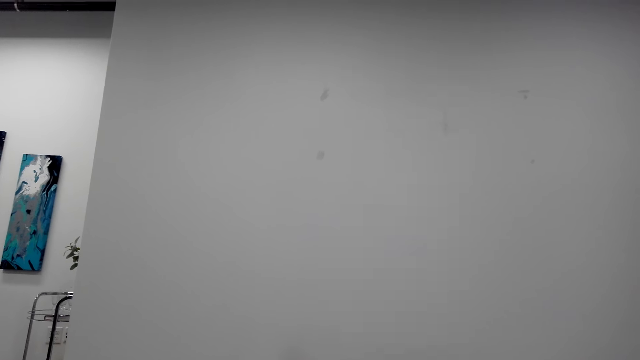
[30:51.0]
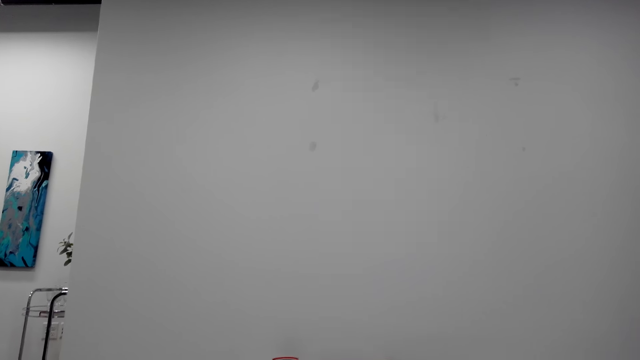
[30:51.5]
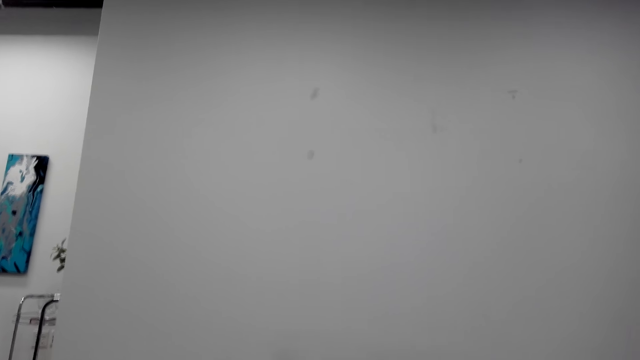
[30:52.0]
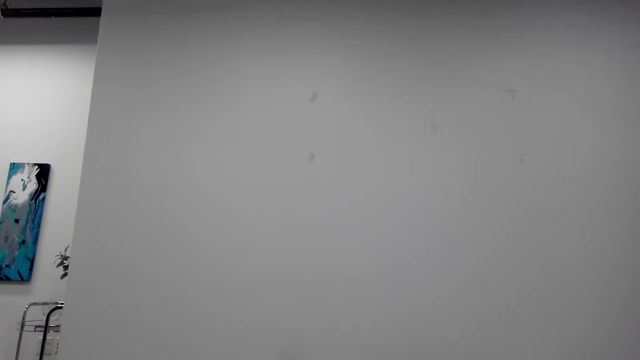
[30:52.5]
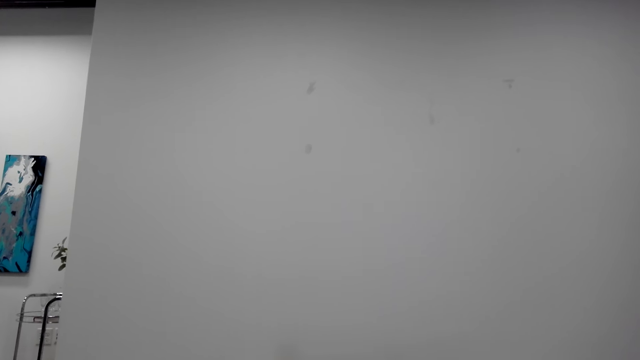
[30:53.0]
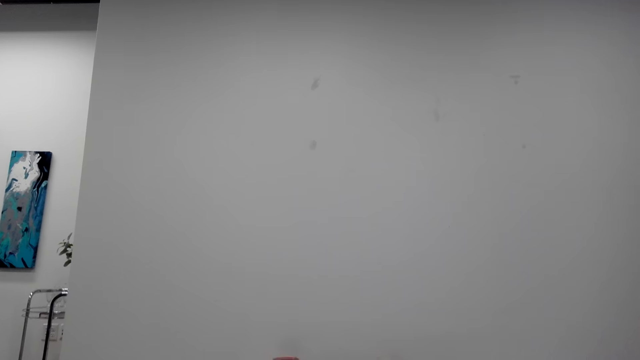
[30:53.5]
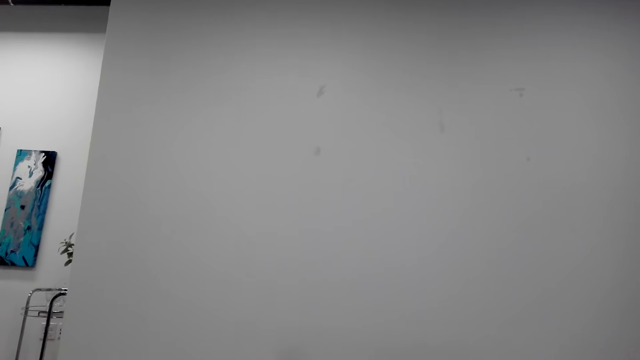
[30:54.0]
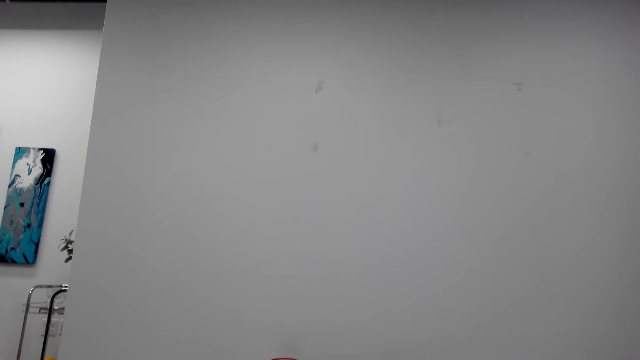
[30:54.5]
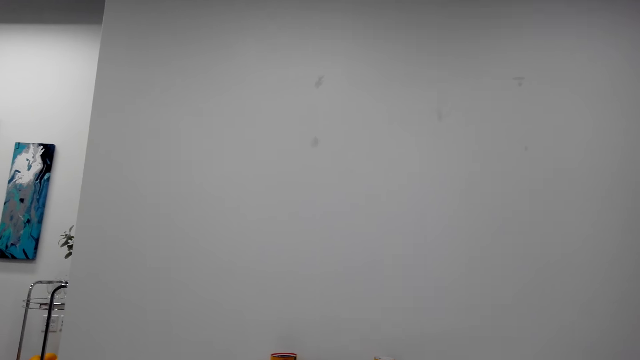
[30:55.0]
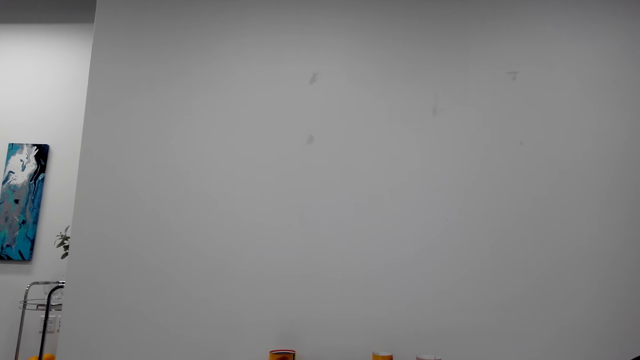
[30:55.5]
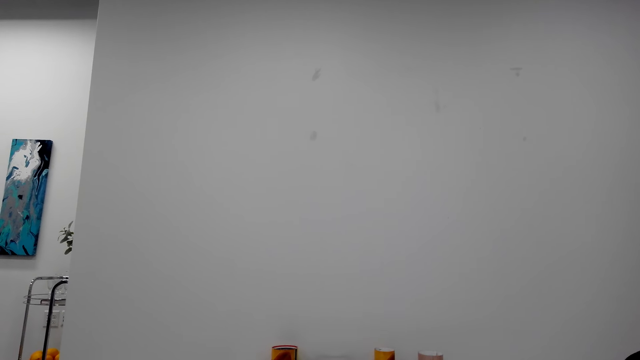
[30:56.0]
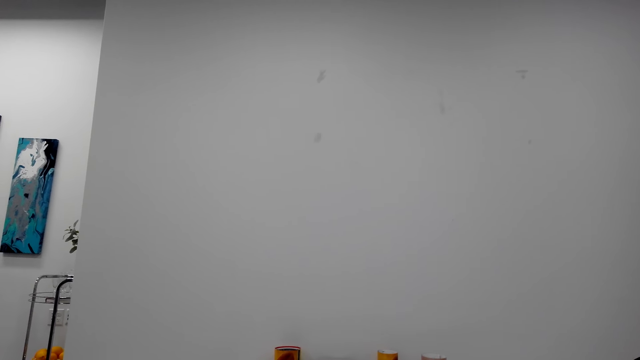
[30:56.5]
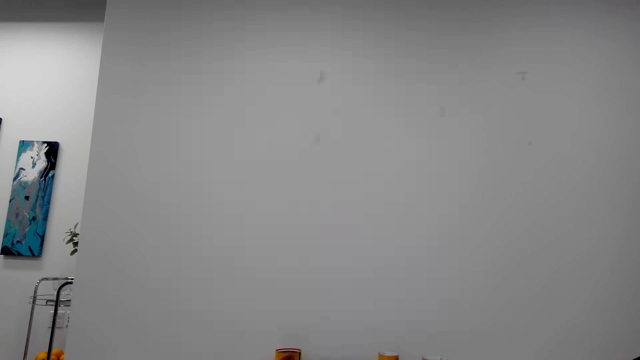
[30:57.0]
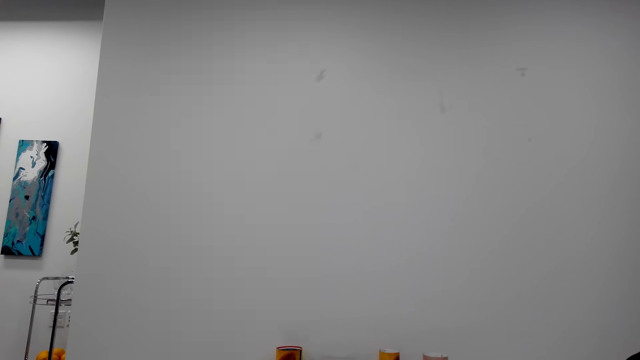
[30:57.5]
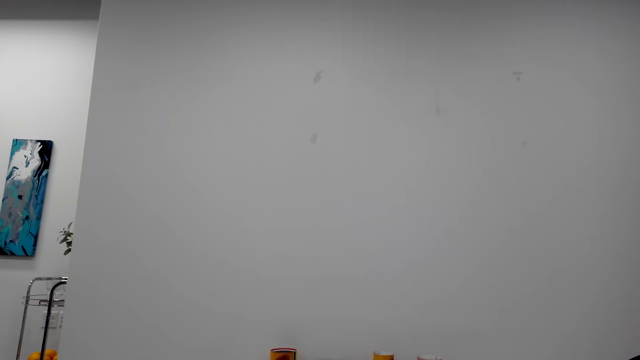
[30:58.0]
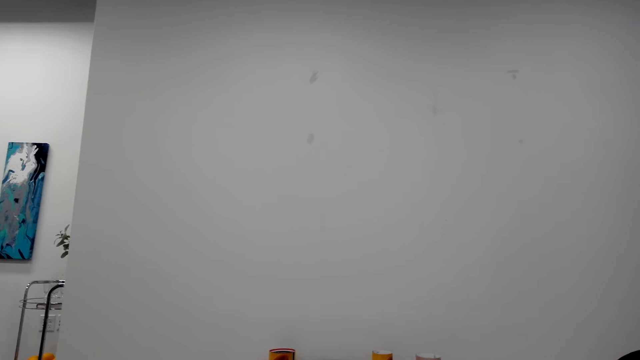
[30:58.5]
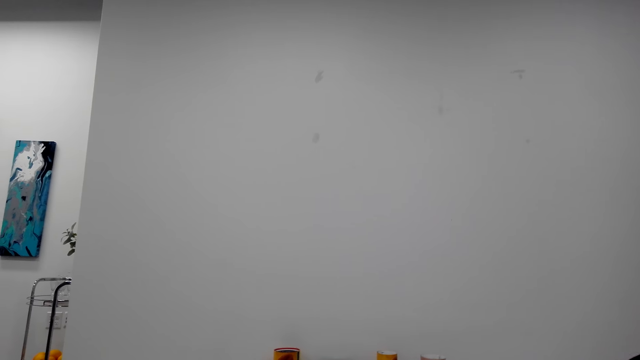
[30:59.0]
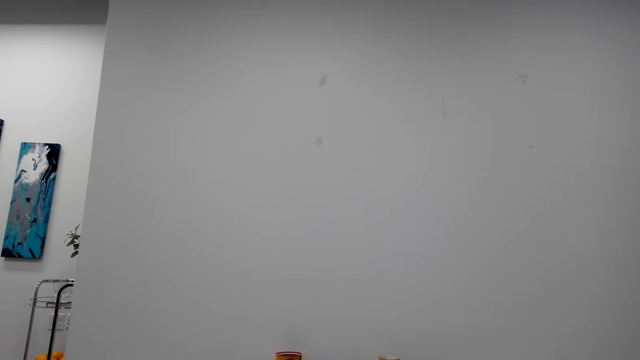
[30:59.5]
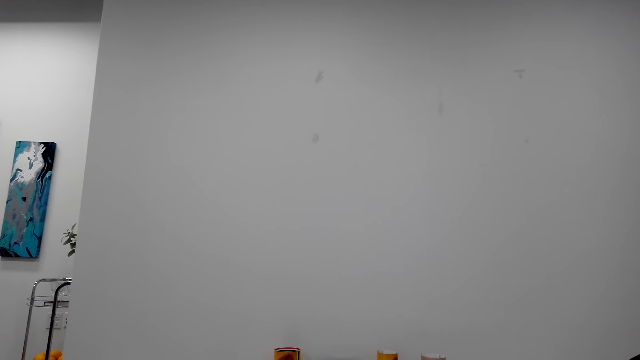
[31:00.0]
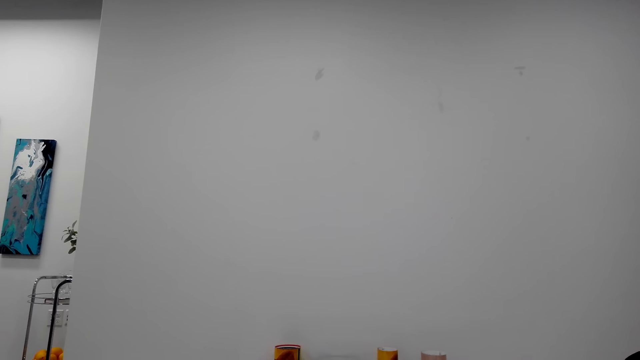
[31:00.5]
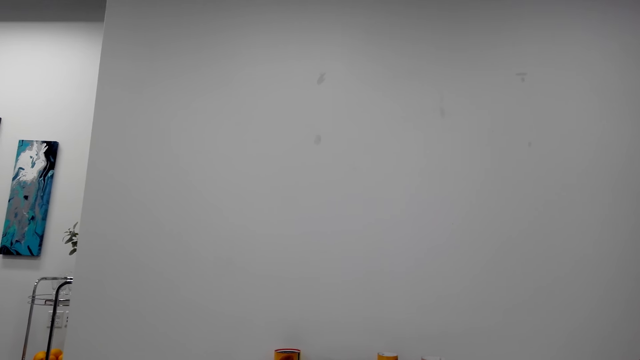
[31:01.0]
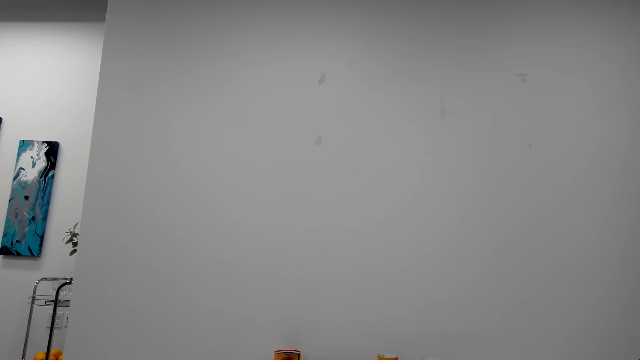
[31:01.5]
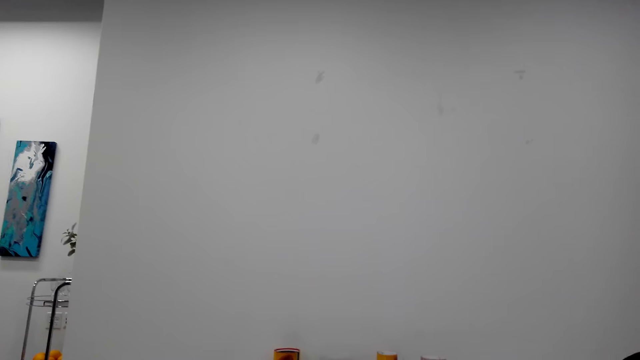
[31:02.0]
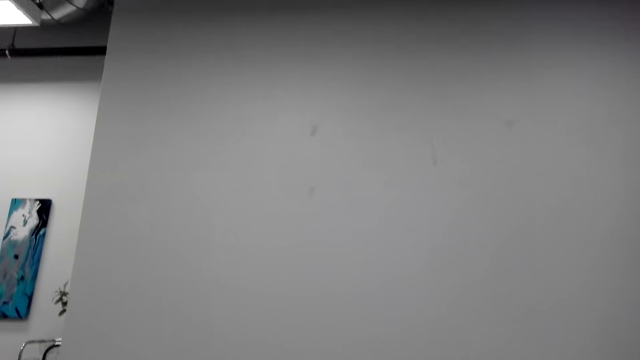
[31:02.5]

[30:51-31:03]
The camera wearer talks with a phone.

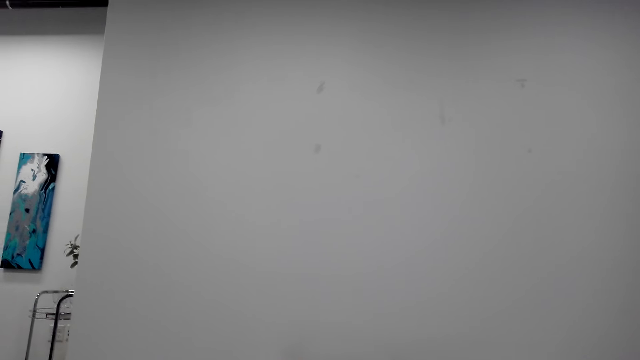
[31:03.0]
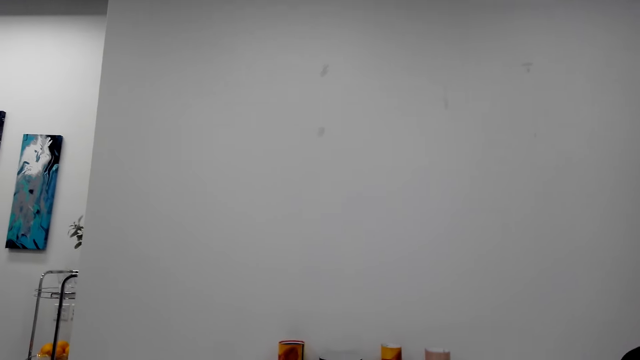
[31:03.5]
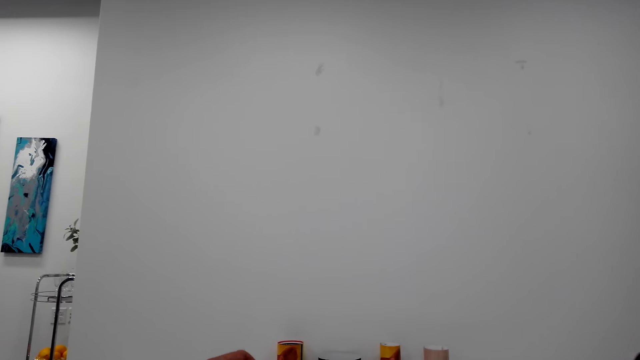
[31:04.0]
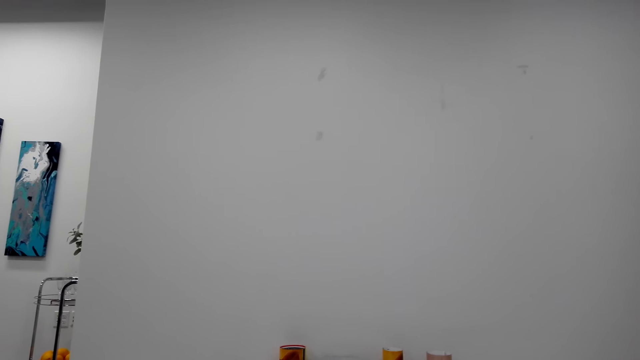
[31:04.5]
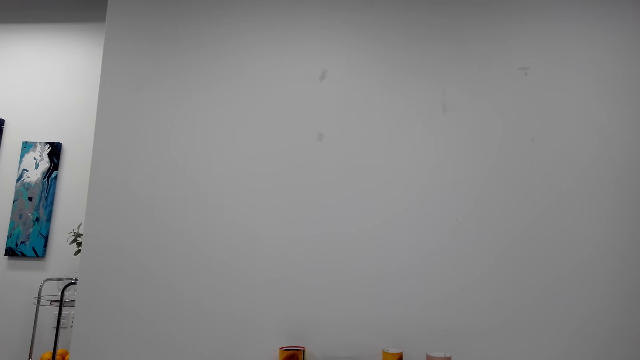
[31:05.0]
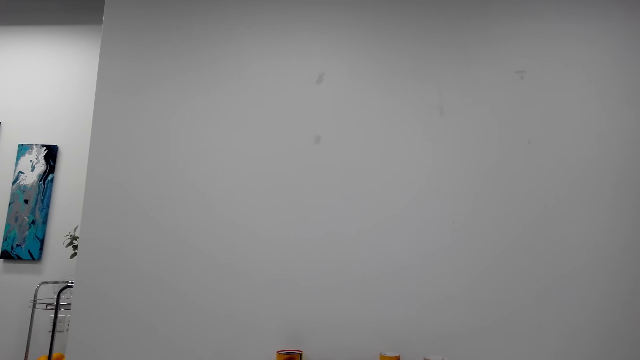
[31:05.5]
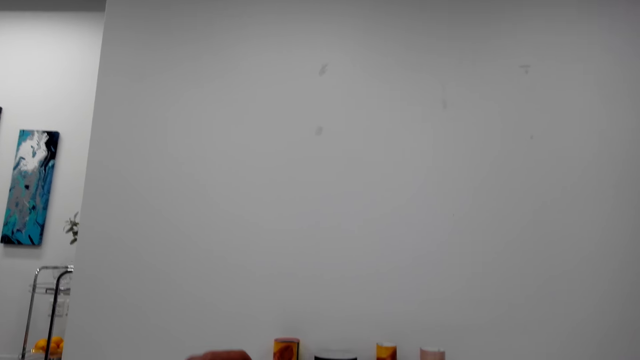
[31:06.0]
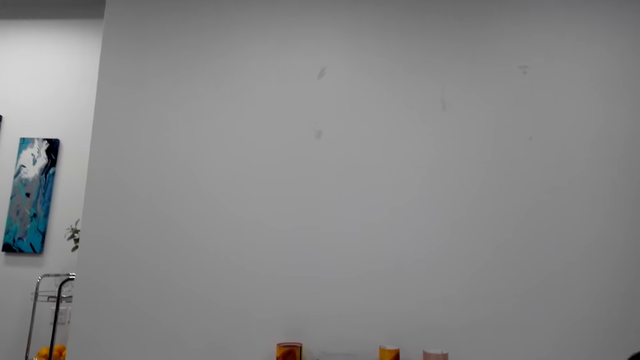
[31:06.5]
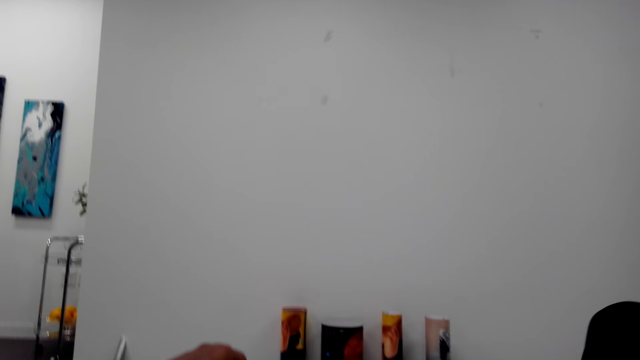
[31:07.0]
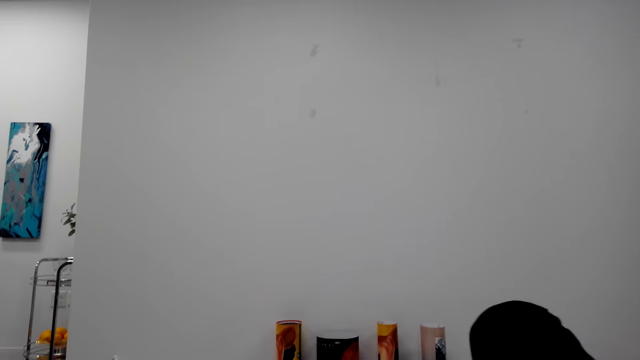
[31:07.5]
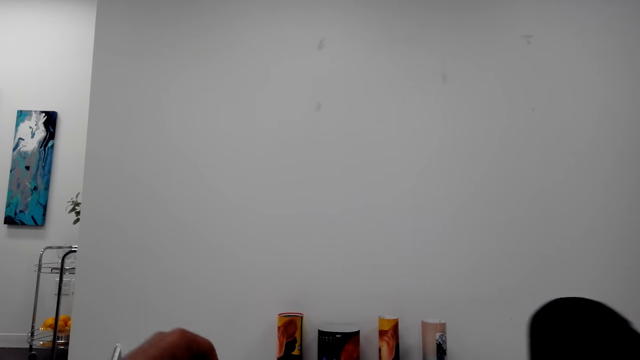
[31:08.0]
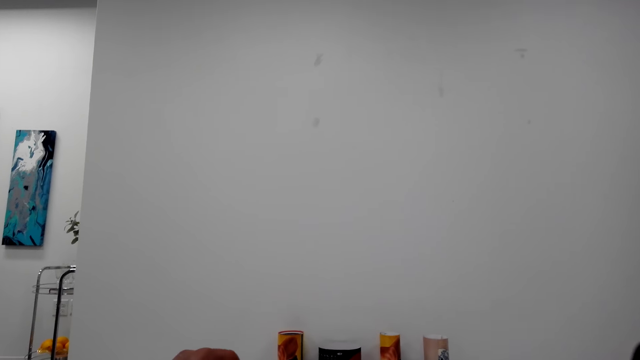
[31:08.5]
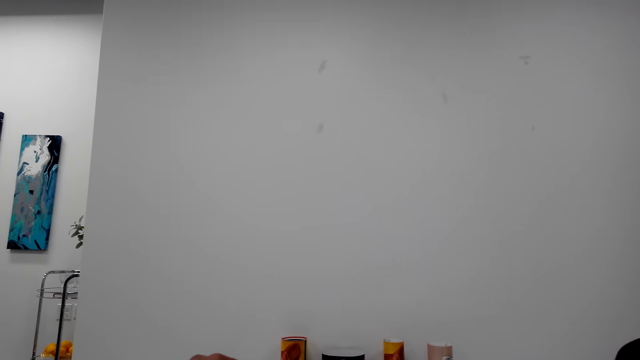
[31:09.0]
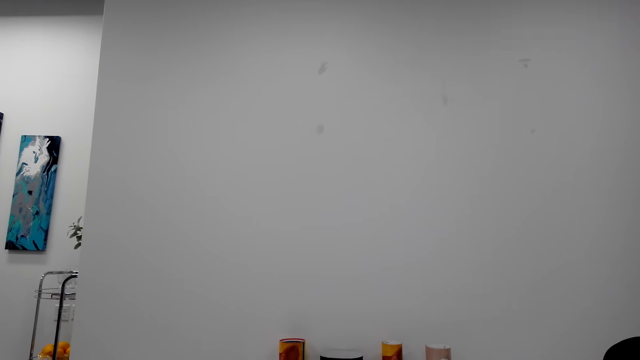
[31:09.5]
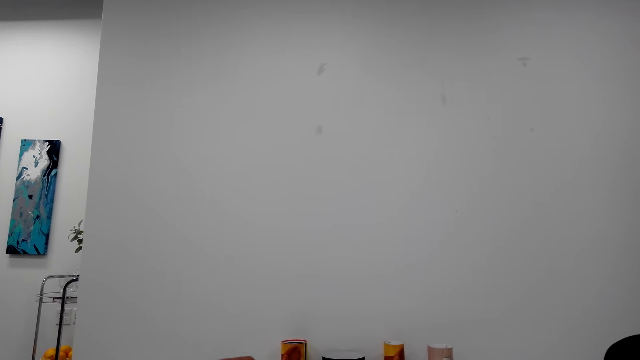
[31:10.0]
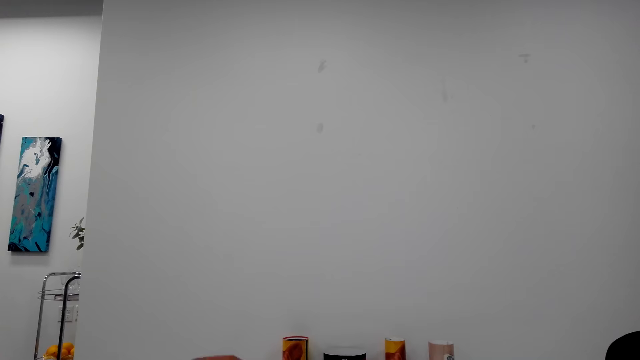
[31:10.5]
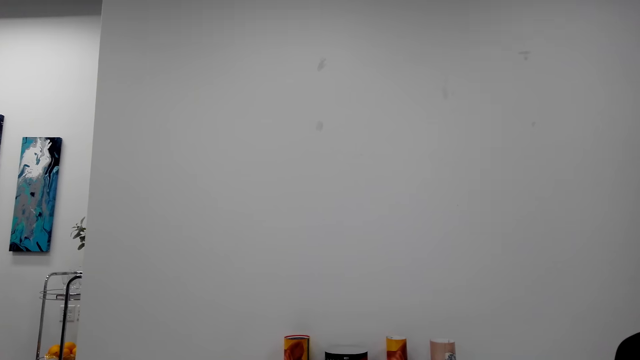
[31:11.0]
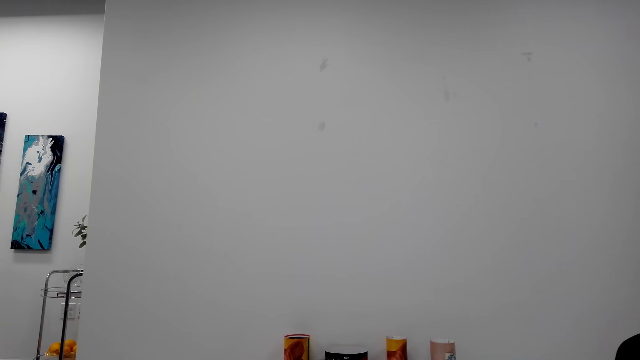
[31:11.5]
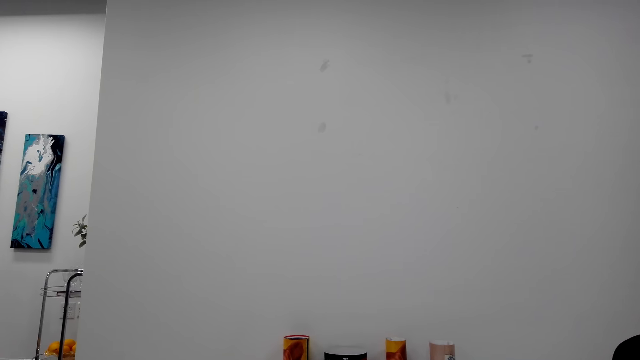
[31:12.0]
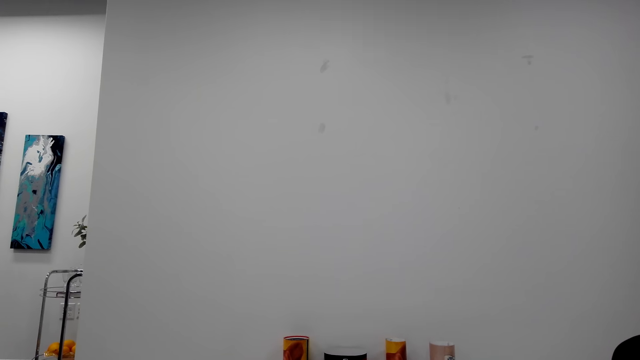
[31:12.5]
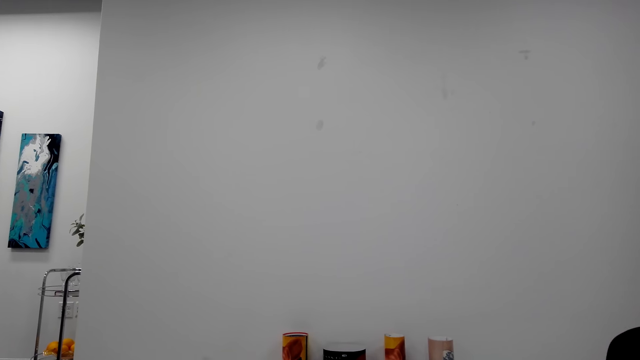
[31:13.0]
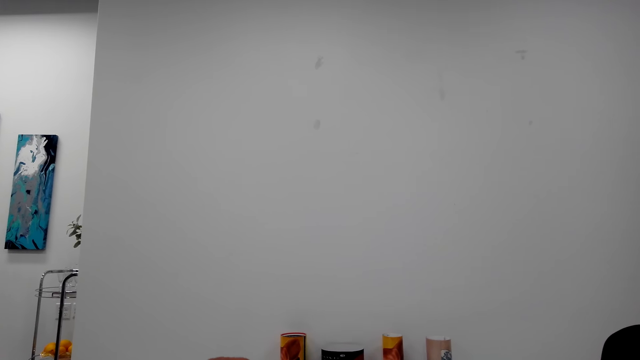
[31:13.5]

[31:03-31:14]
The camera wearer coughs. They raise their knees. They talk with a phone.
